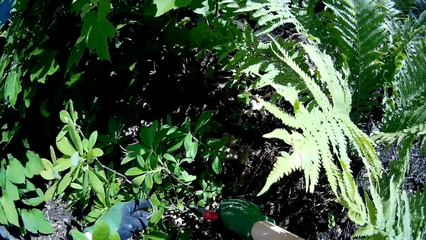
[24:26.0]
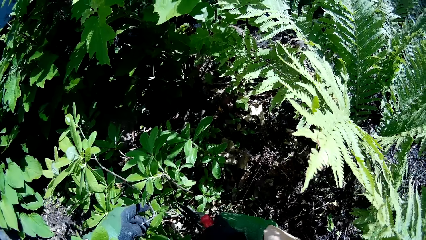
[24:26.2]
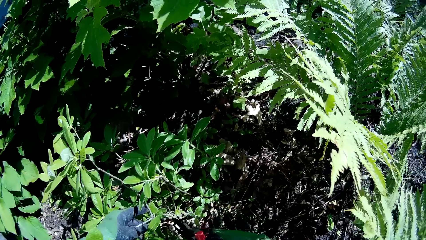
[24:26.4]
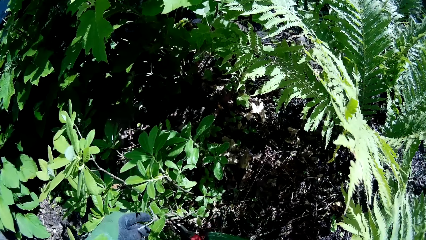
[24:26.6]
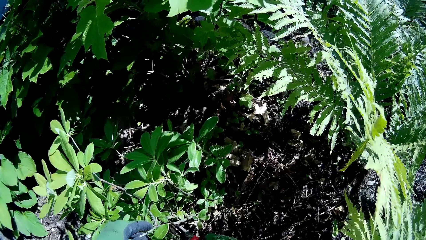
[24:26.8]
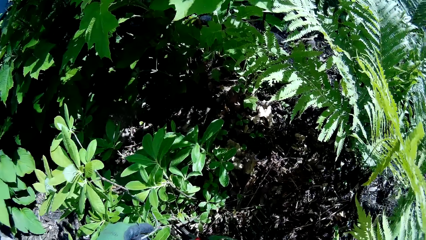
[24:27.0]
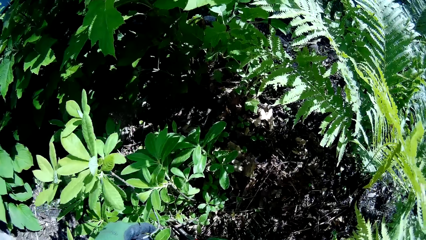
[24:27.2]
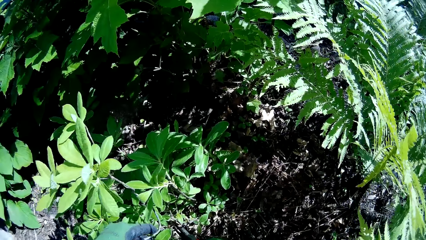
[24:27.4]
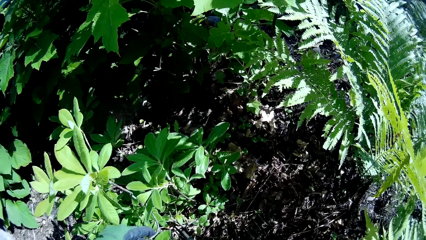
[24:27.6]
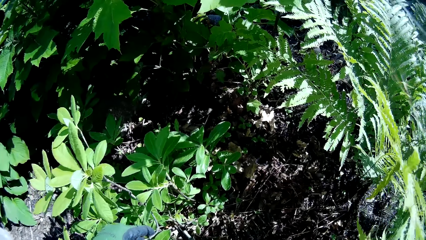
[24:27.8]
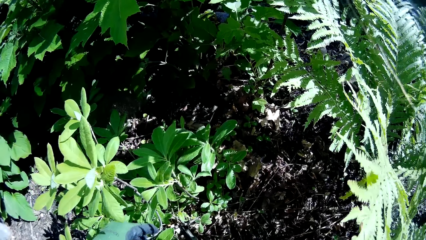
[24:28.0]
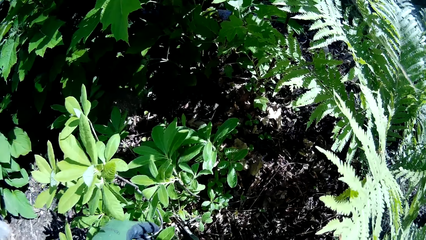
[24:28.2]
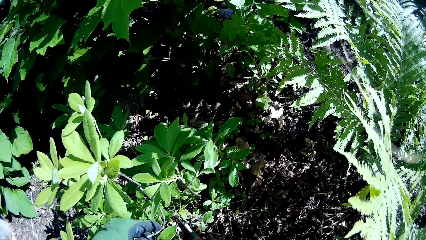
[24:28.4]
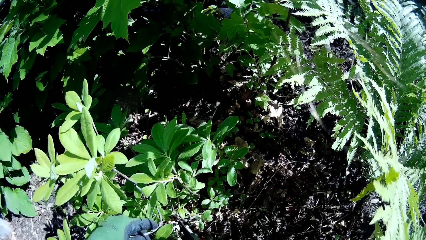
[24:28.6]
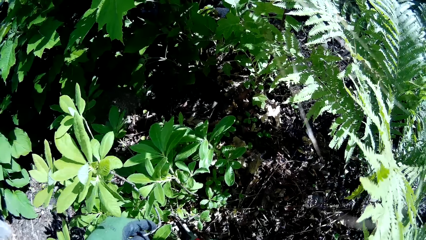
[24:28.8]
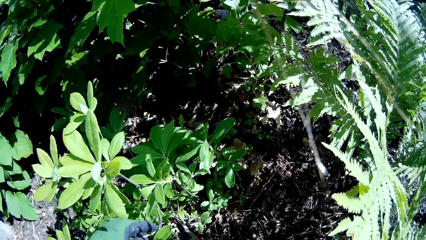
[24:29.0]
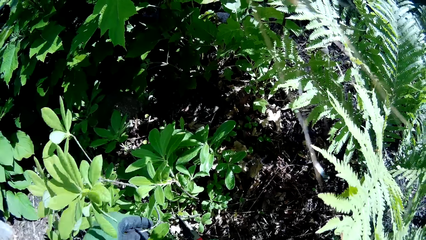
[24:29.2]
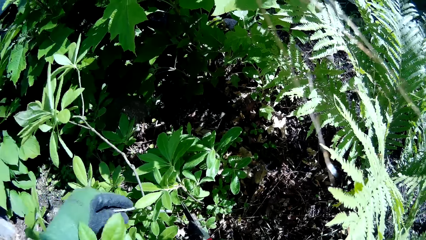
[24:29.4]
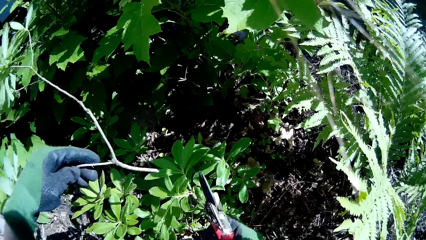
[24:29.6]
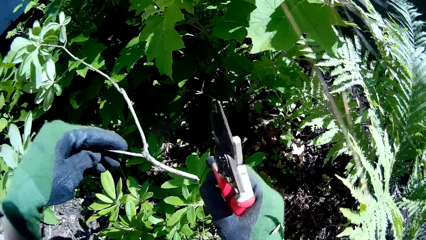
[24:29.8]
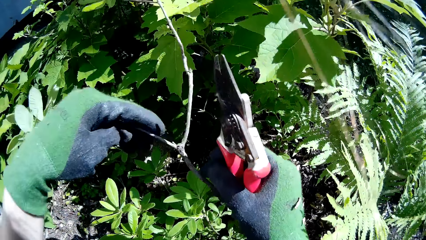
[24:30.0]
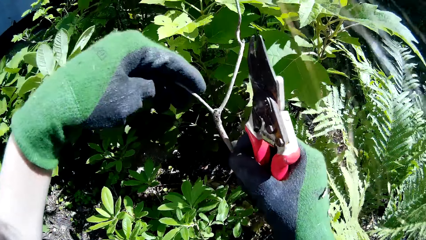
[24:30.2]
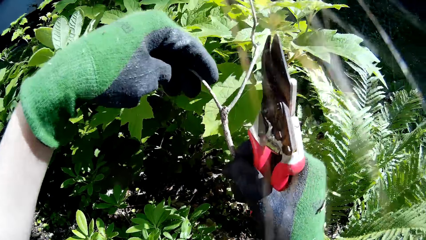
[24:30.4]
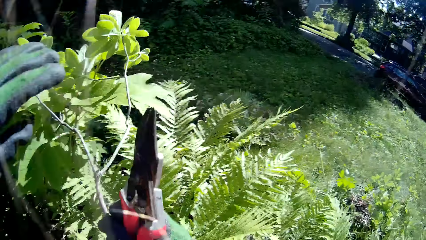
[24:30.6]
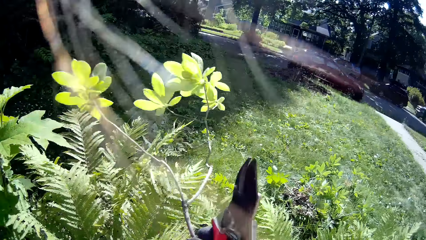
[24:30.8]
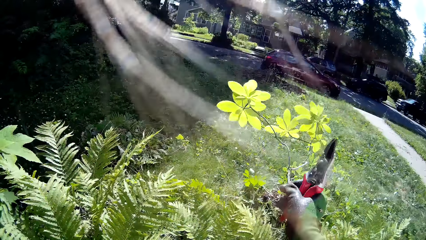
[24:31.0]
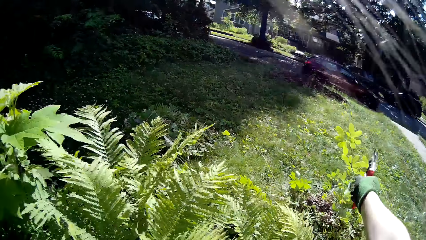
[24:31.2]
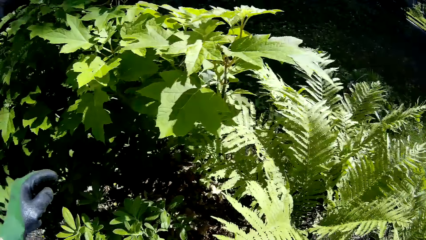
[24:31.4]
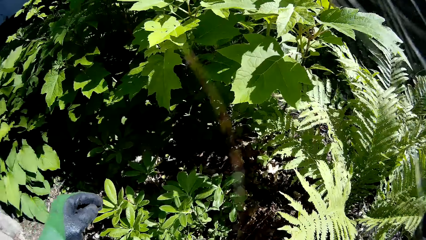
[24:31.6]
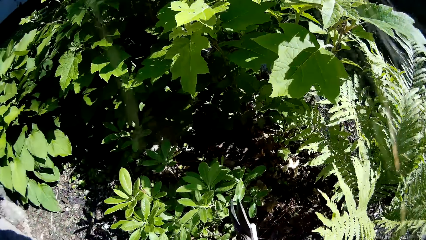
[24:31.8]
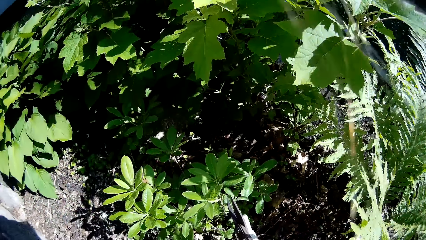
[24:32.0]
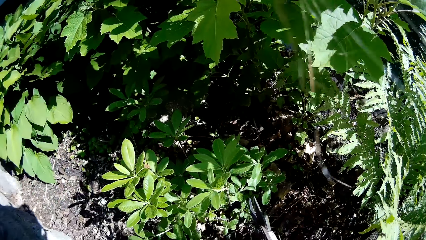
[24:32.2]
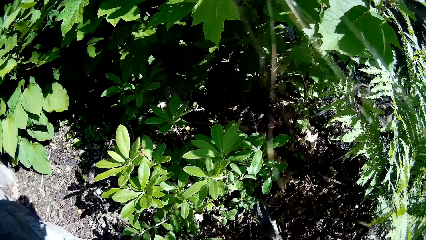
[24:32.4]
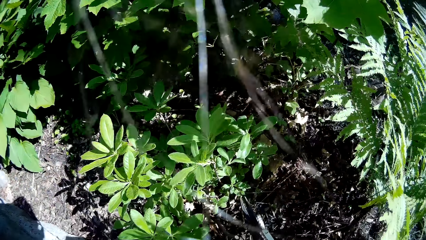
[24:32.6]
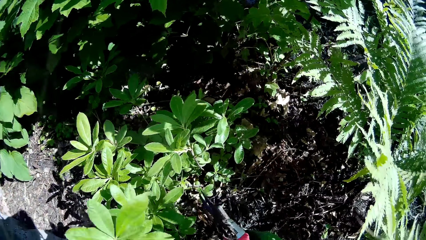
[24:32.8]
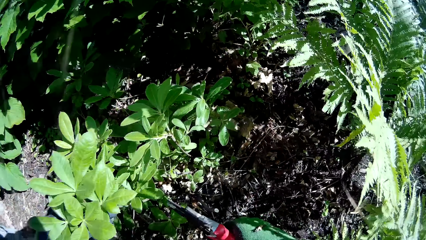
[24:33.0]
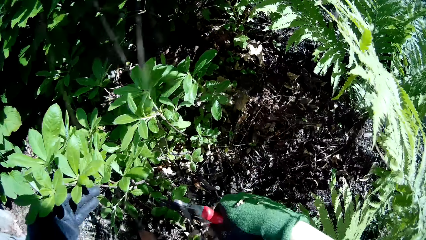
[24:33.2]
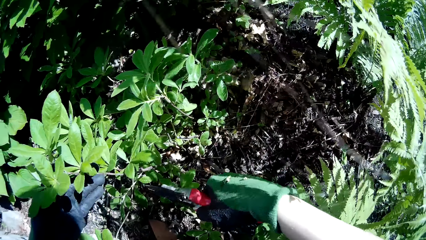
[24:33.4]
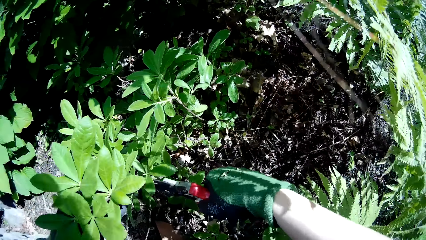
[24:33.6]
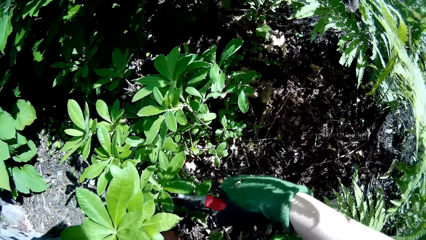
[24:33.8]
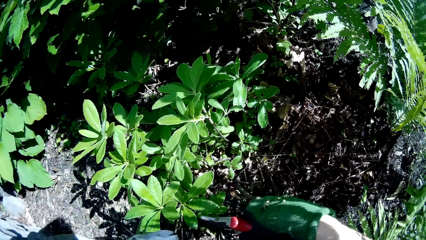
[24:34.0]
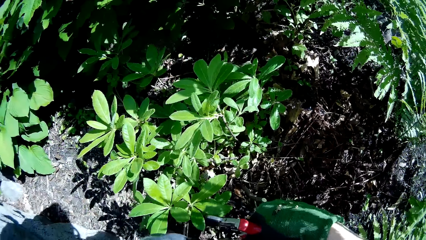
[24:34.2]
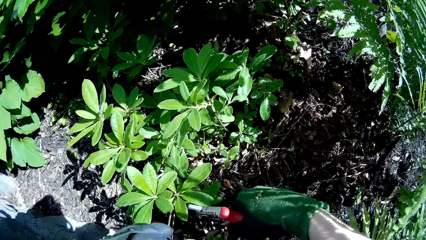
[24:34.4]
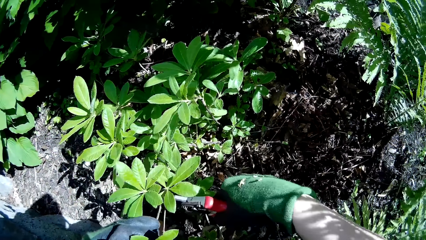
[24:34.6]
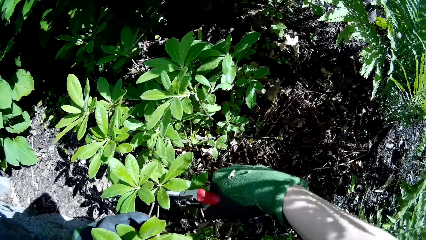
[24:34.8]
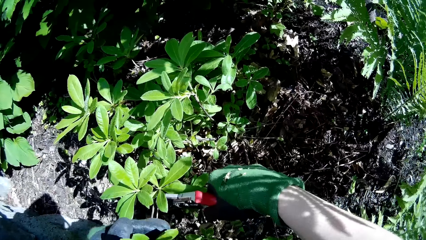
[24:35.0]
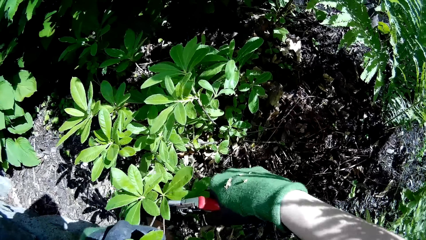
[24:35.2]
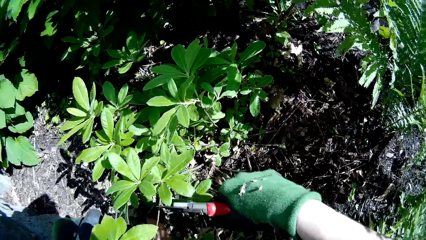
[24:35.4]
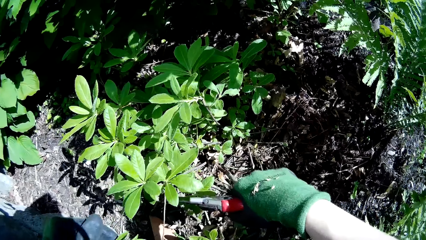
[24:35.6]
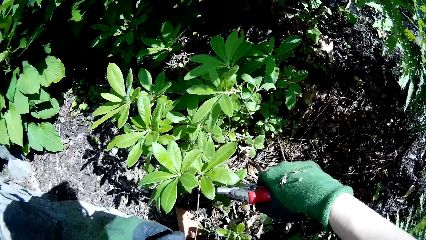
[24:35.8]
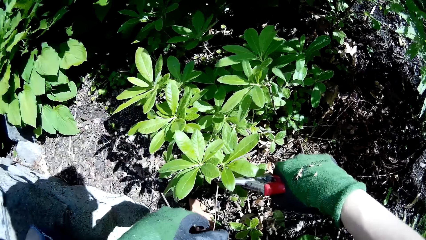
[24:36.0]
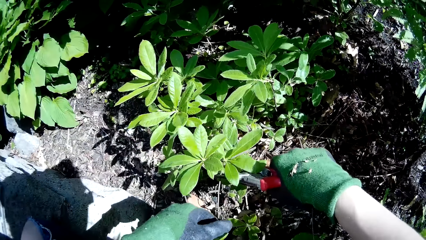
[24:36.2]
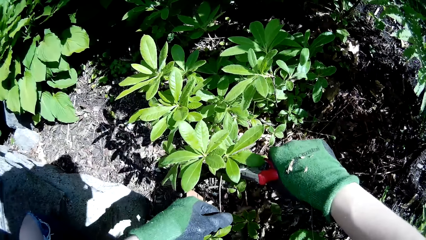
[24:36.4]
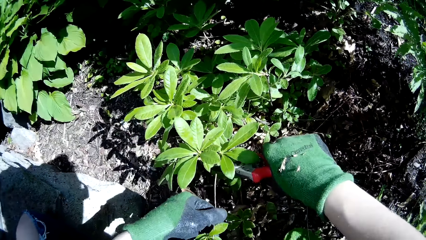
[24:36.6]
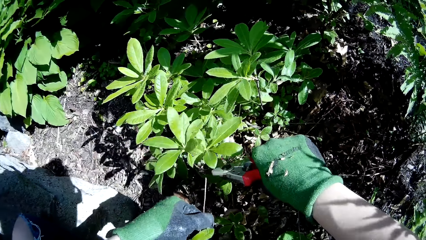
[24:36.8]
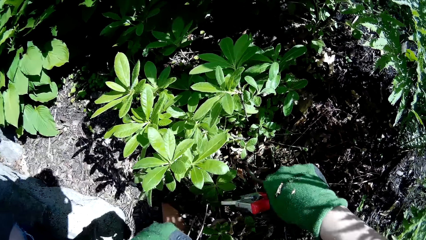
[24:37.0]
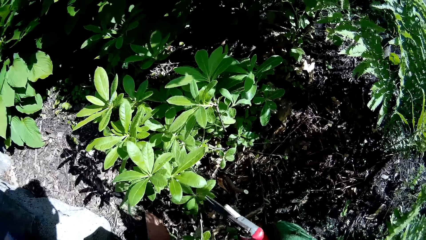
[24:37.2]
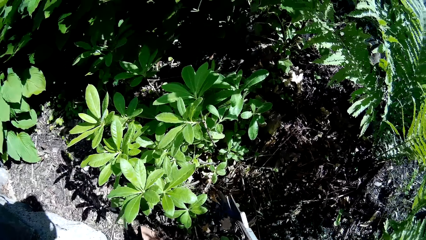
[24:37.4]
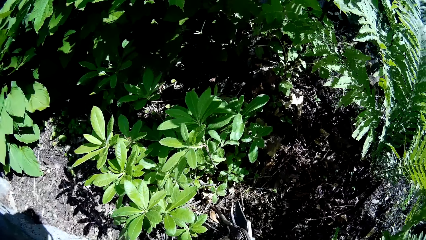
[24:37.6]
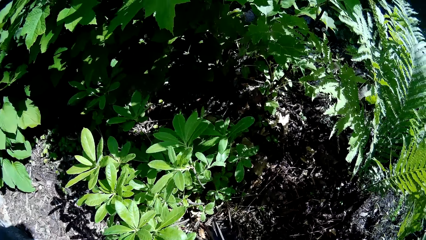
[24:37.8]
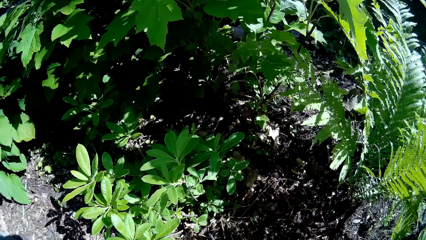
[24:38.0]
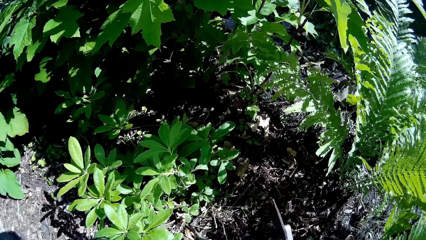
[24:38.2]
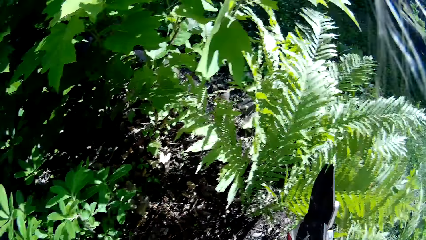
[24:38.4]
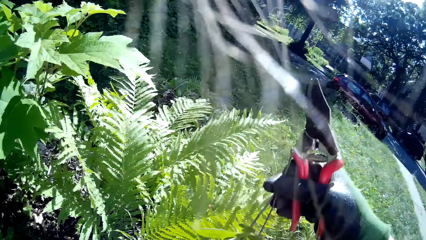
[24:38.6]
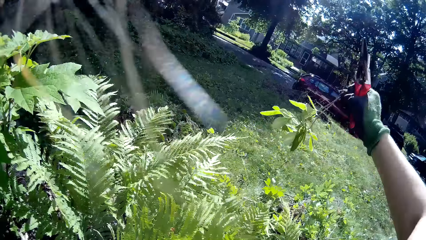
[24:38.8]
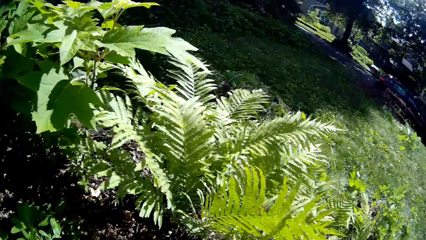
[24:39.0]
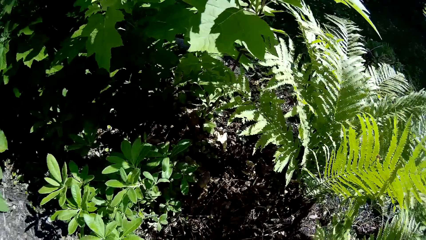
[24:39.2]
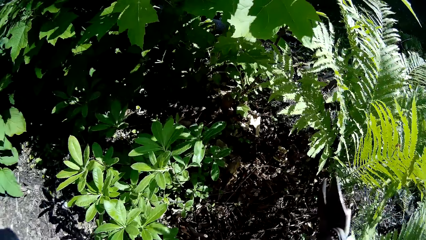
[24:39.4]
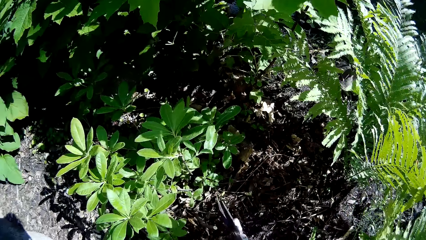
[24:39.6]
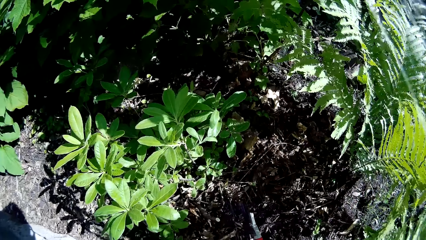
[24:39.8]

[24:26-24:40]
The camera wearer cuts the branch of the tree in her left hand with a plant cutter in her right hand. She passes the branch of the tree from her left hand to her right hand. She throws the branch of the tree on the ground with her right hand. She holds a branch of a tree with her left hand. She cuts a twig on the branch of the tree in her left hand with the plant cutter in her right hand. She cuts a twig again. She throws the twigs on the ground with her right hand.

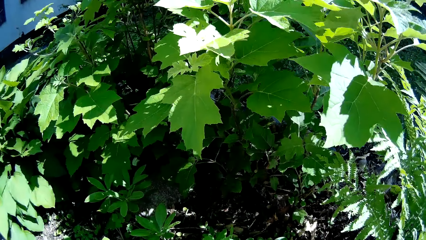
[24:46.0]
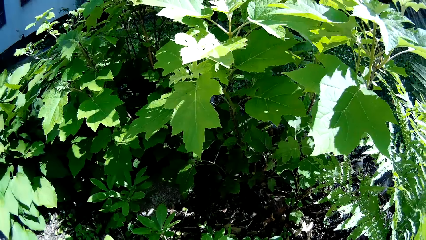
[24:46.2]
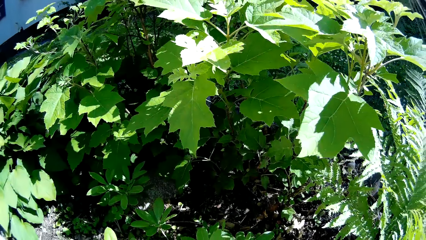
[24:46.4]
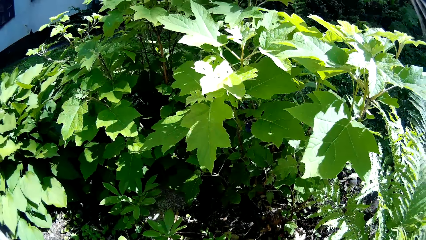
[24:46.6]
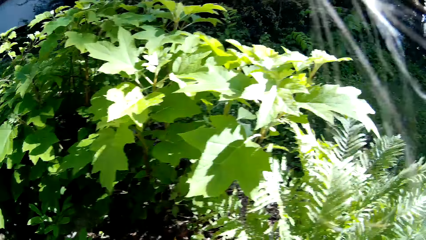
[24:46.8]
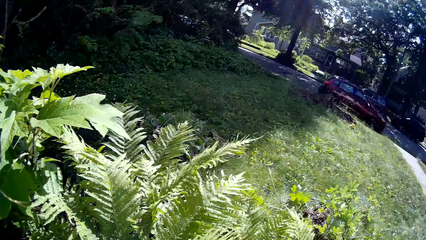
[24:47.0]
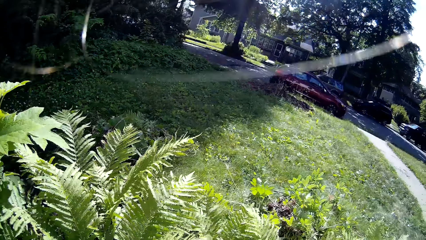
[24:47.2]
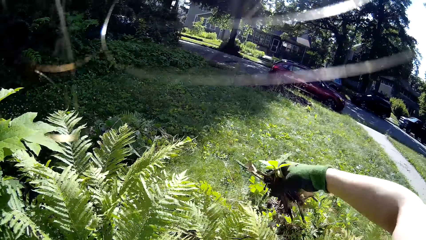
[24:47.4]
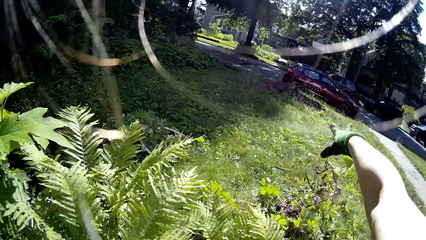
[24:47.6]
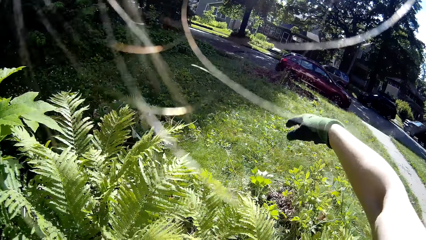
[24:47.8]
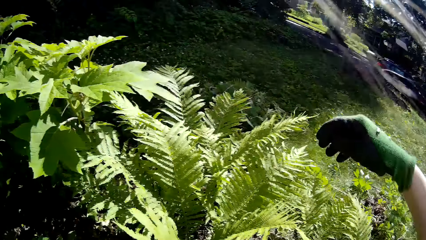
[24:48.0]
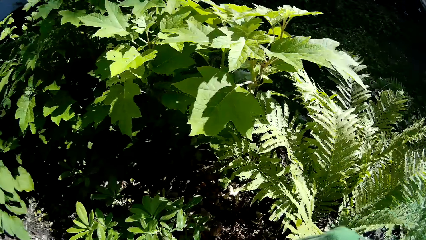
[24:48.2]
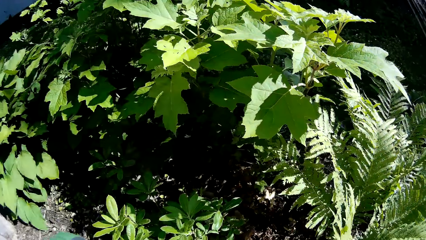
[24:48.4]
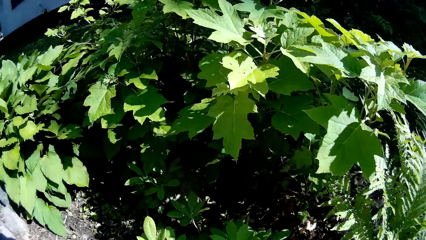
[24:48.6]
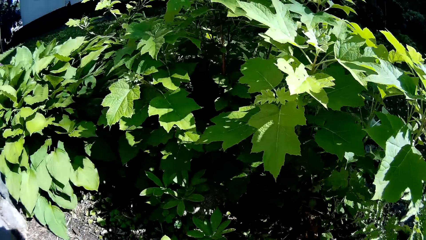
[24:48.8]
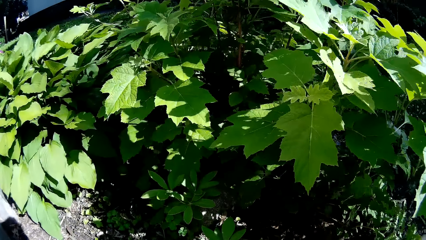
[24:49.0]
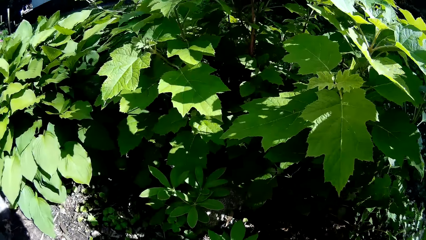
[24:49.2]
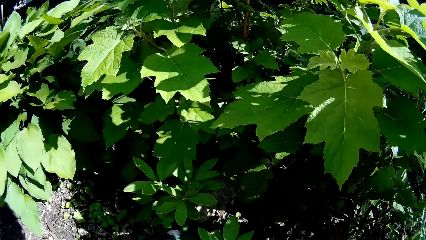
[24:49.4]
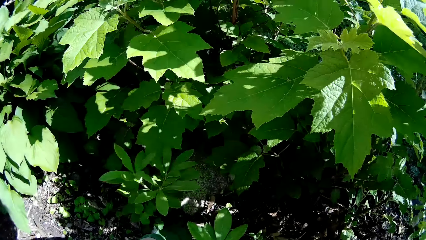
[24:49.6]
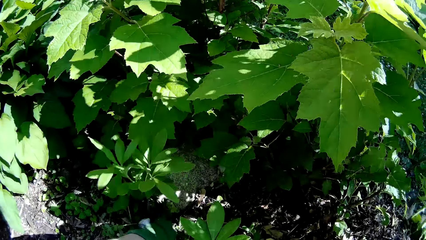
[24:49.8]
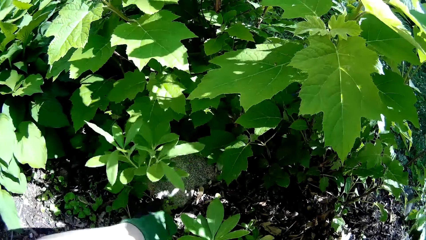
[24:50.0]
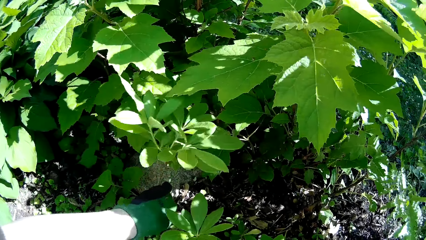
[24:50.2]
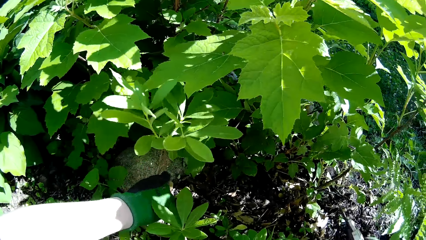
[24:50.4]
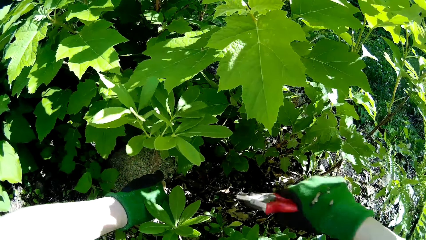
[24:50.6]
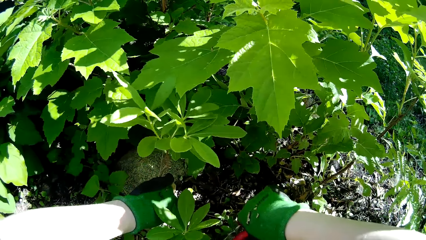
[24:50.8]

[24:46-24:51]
The camera wearer throws the twigs on the ground with her right hand. She holds a flower with her left hand.
